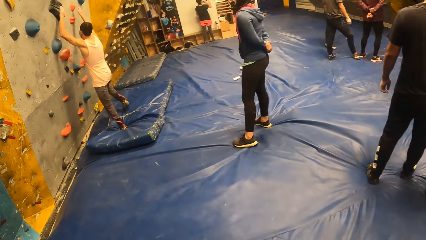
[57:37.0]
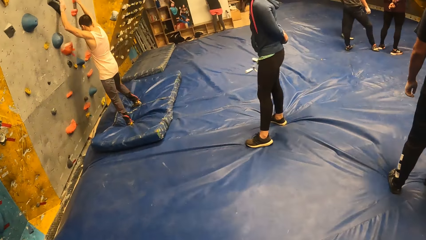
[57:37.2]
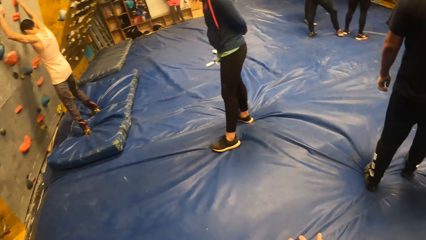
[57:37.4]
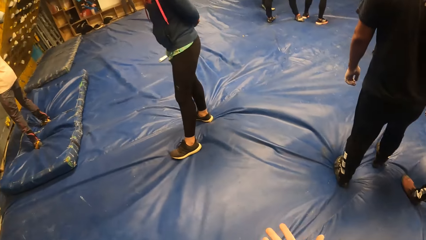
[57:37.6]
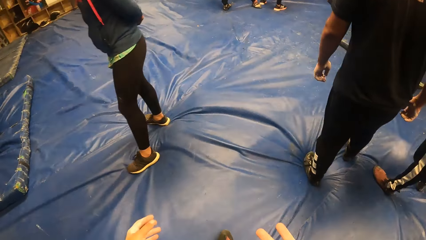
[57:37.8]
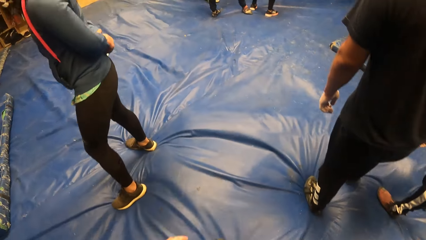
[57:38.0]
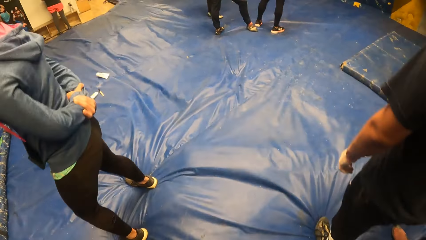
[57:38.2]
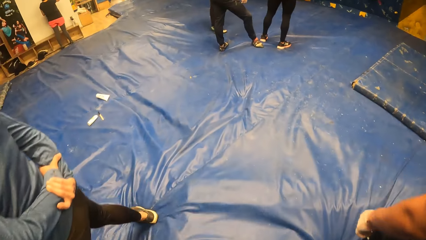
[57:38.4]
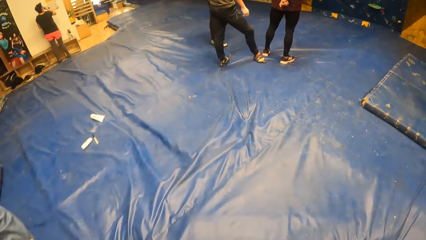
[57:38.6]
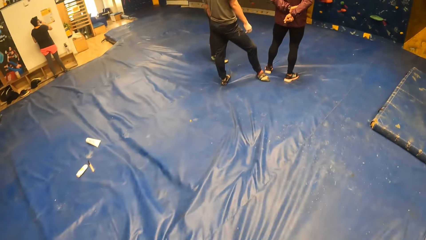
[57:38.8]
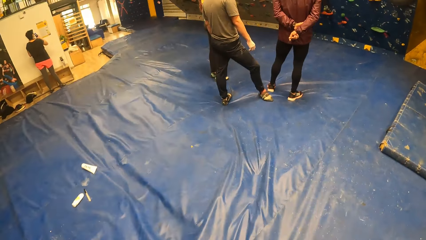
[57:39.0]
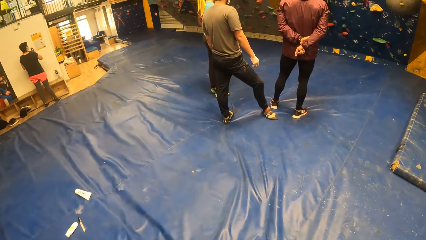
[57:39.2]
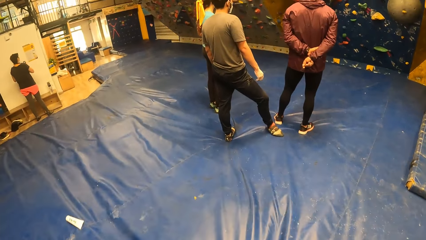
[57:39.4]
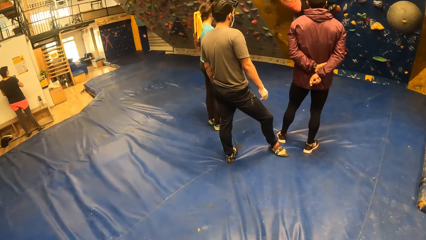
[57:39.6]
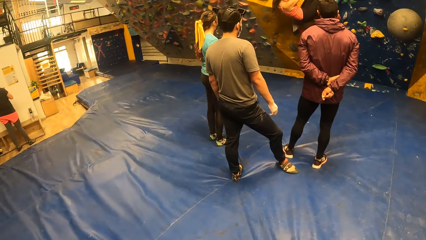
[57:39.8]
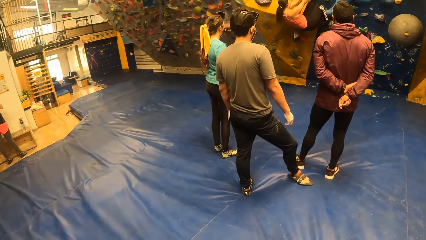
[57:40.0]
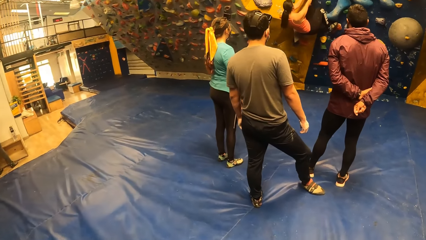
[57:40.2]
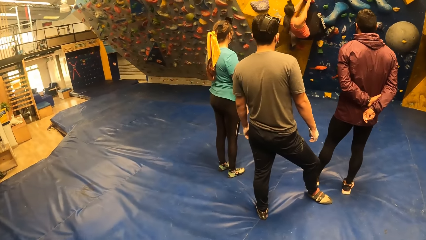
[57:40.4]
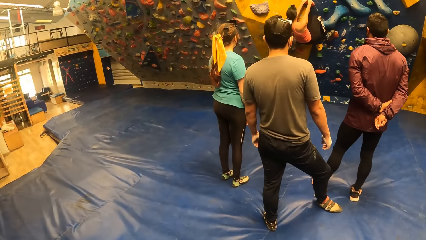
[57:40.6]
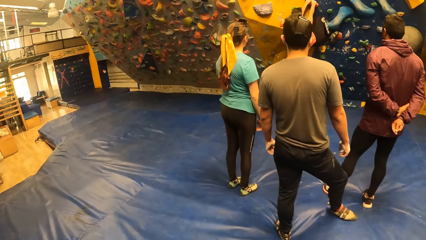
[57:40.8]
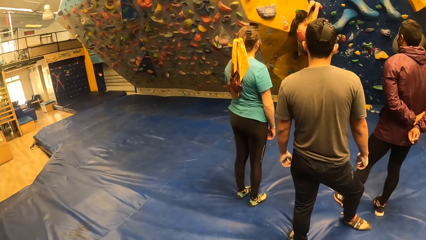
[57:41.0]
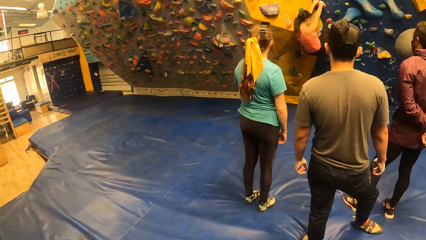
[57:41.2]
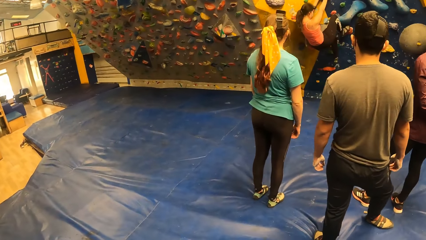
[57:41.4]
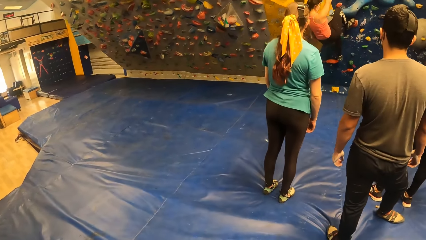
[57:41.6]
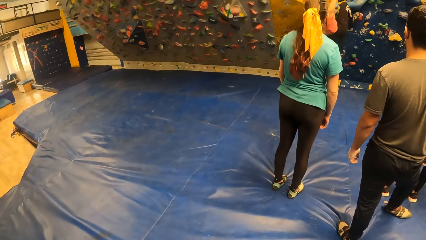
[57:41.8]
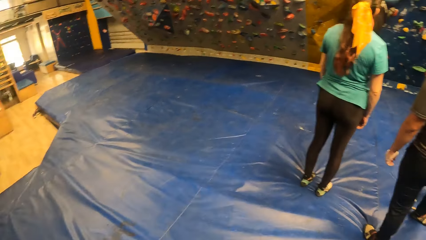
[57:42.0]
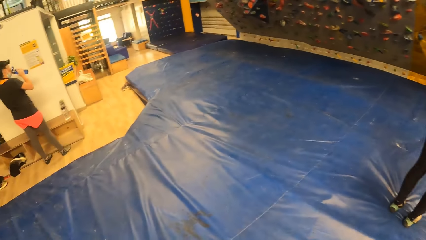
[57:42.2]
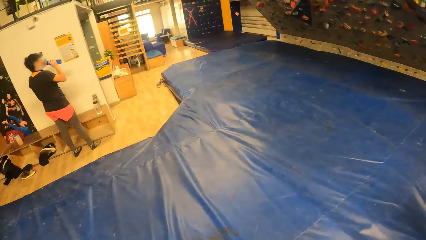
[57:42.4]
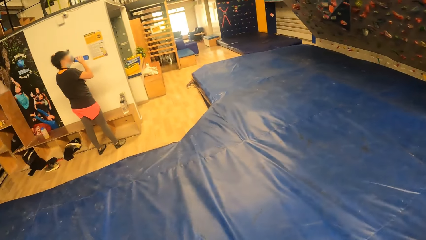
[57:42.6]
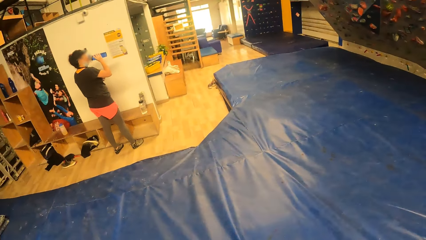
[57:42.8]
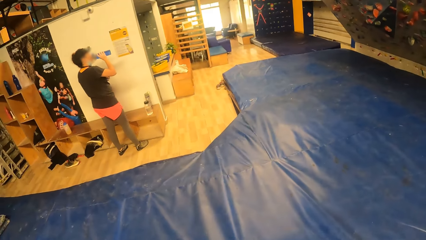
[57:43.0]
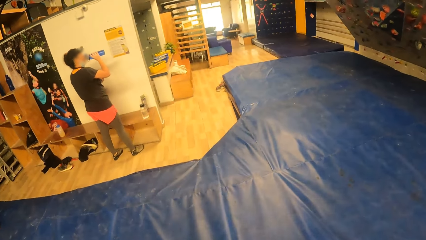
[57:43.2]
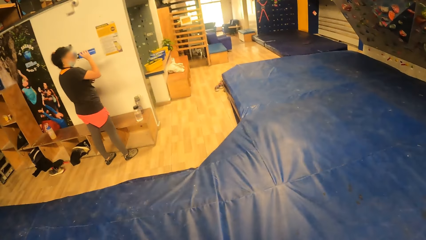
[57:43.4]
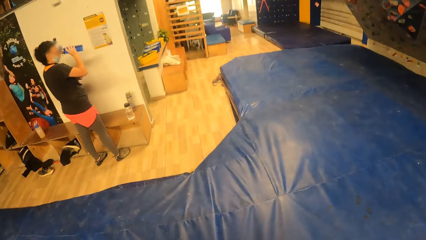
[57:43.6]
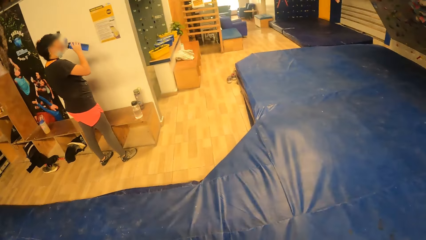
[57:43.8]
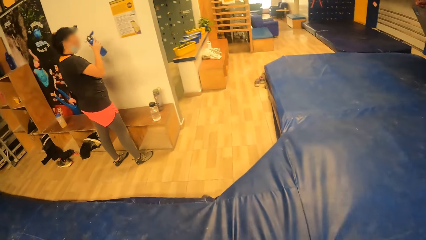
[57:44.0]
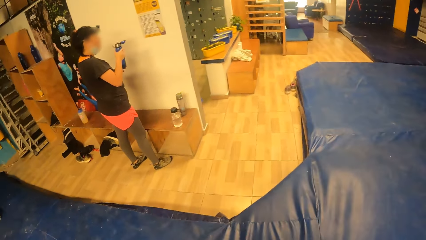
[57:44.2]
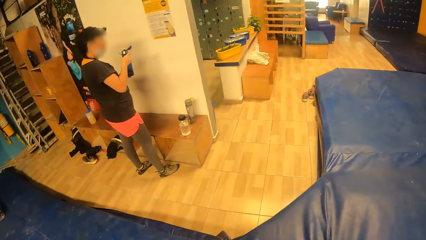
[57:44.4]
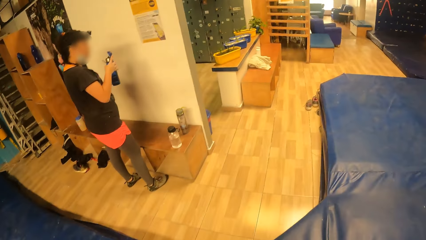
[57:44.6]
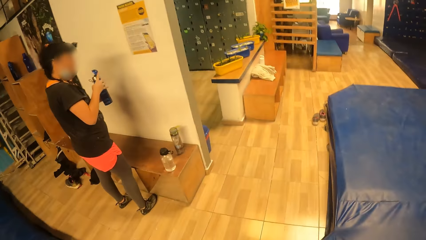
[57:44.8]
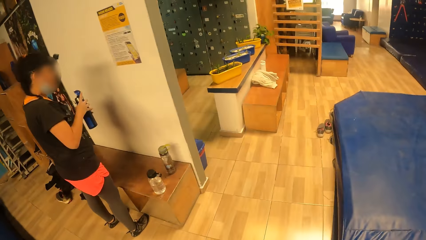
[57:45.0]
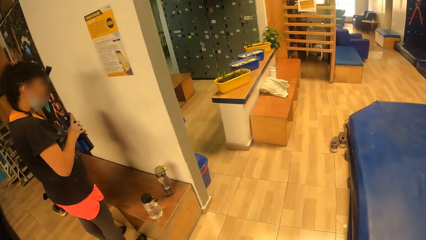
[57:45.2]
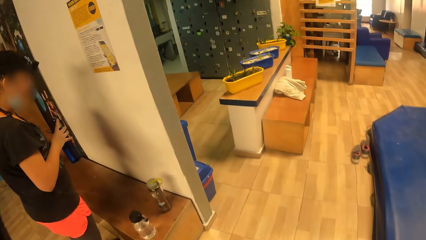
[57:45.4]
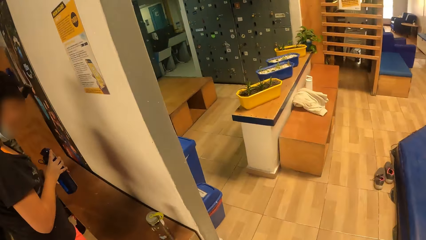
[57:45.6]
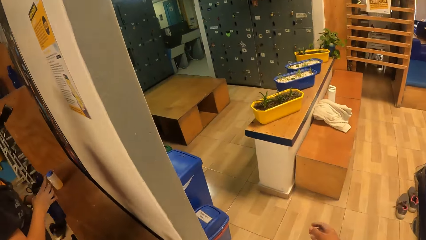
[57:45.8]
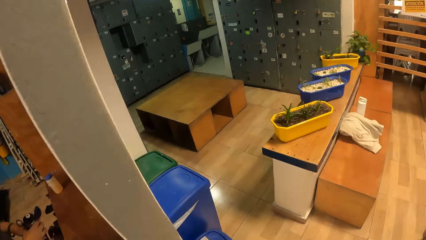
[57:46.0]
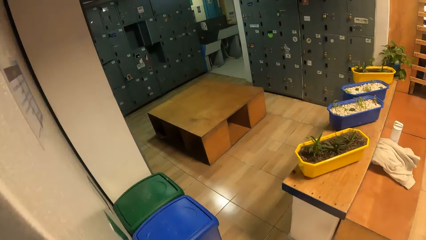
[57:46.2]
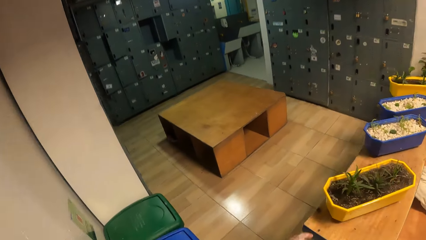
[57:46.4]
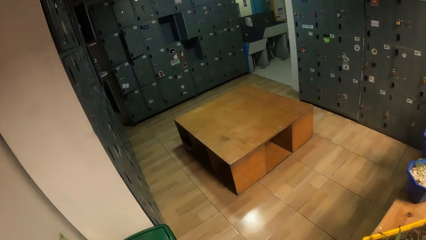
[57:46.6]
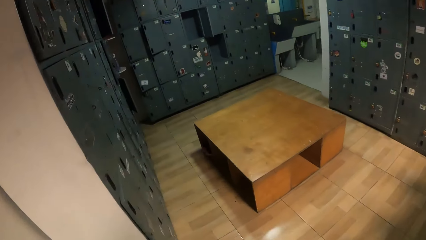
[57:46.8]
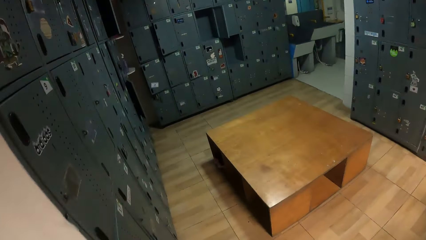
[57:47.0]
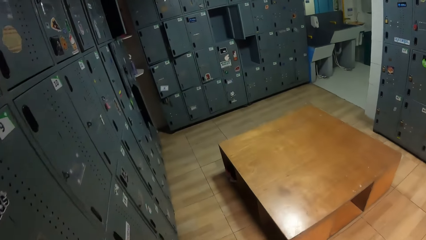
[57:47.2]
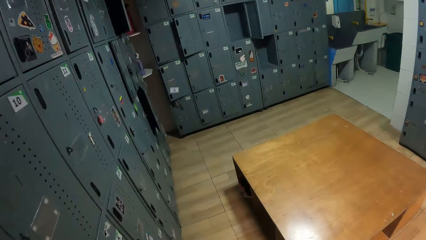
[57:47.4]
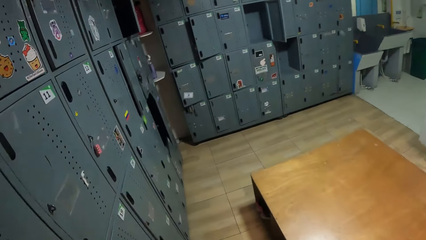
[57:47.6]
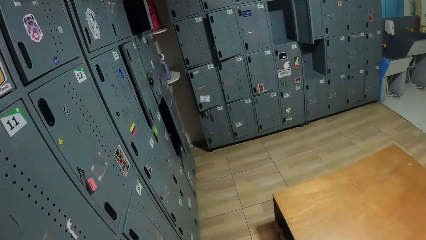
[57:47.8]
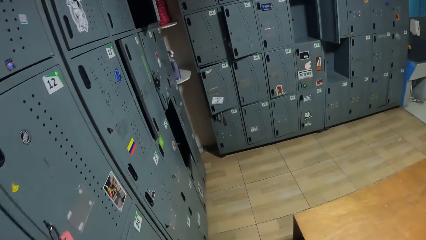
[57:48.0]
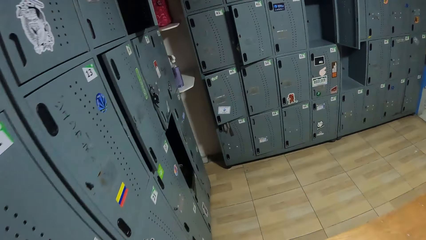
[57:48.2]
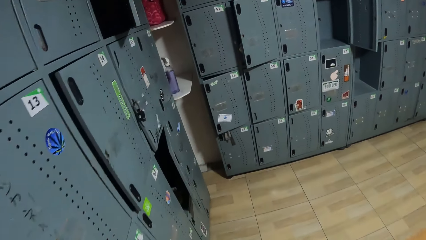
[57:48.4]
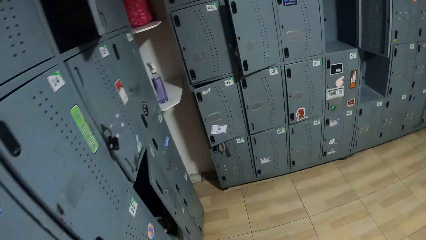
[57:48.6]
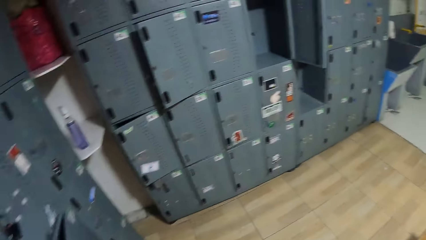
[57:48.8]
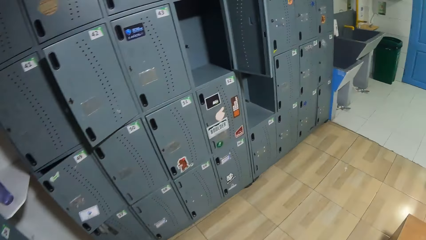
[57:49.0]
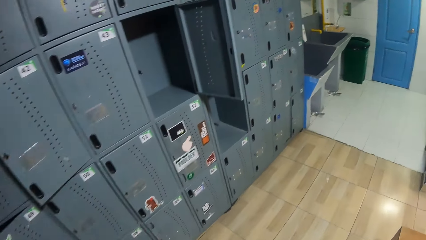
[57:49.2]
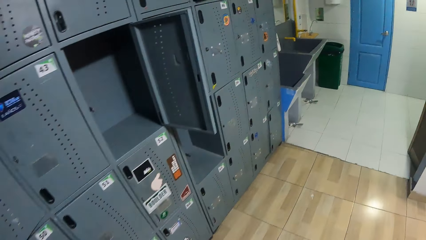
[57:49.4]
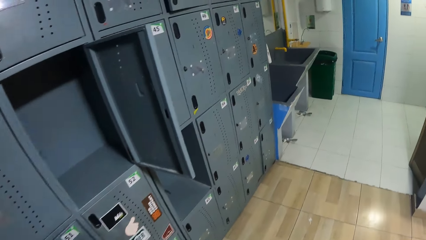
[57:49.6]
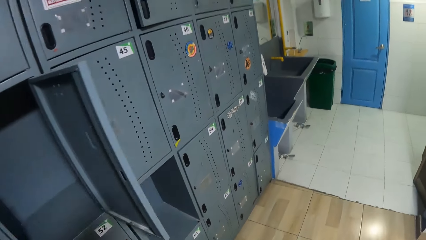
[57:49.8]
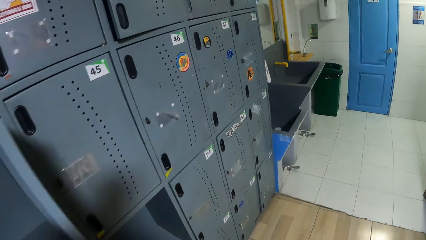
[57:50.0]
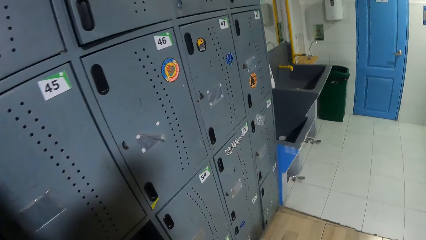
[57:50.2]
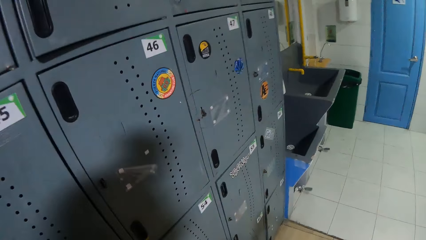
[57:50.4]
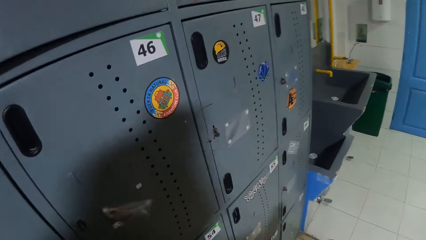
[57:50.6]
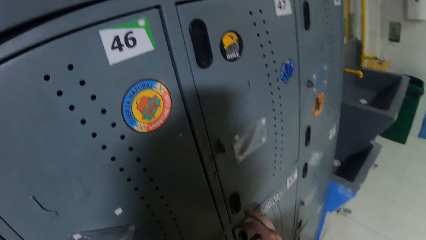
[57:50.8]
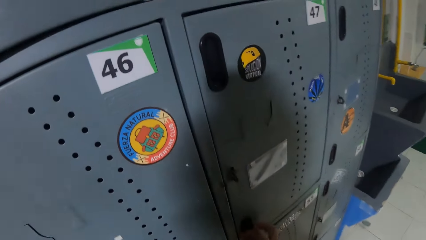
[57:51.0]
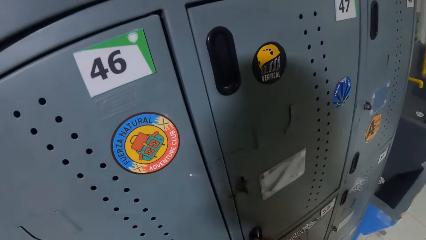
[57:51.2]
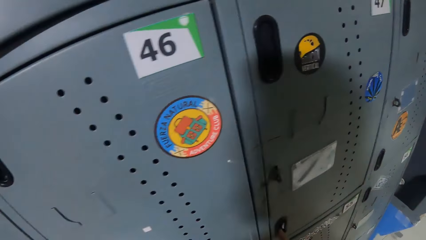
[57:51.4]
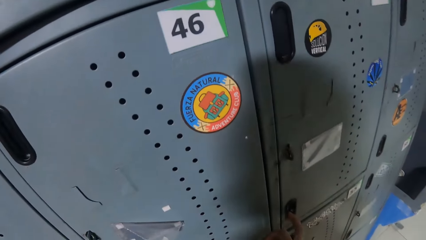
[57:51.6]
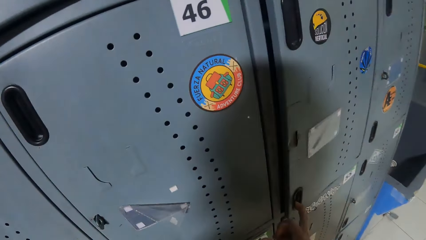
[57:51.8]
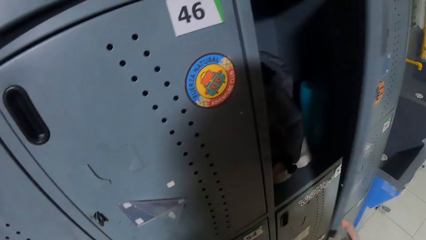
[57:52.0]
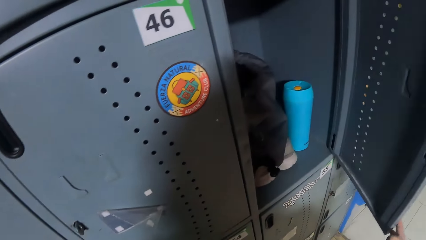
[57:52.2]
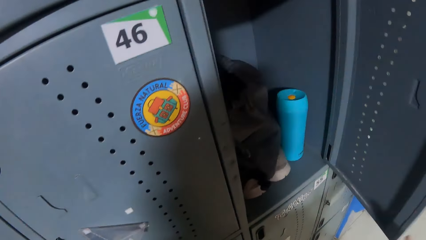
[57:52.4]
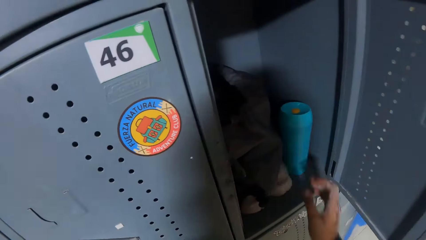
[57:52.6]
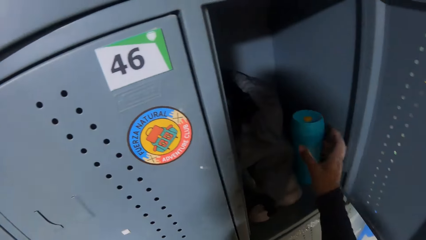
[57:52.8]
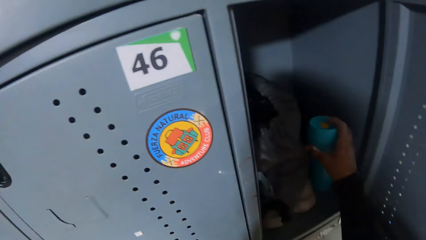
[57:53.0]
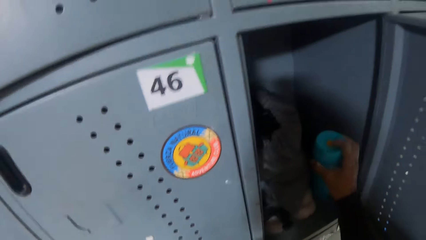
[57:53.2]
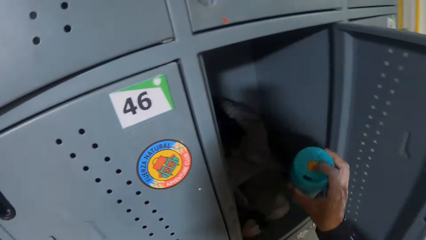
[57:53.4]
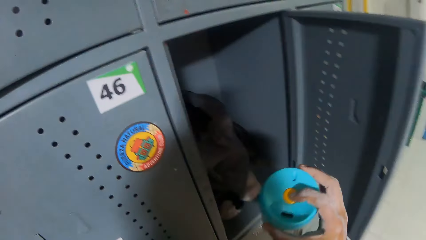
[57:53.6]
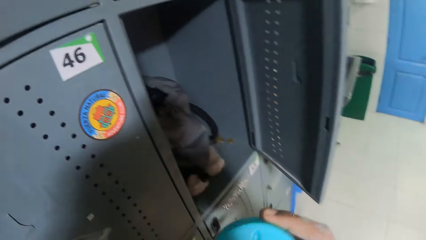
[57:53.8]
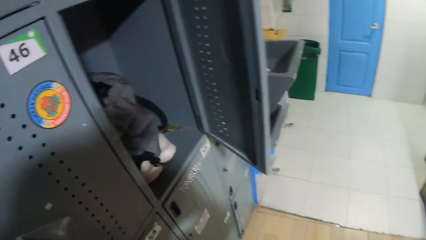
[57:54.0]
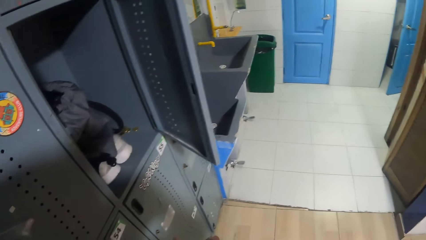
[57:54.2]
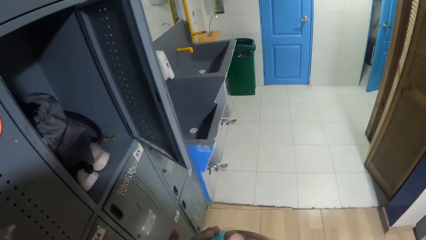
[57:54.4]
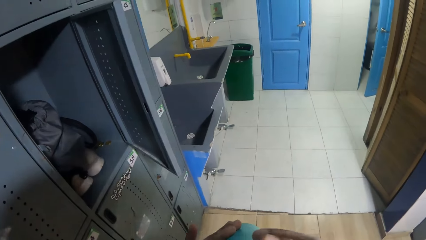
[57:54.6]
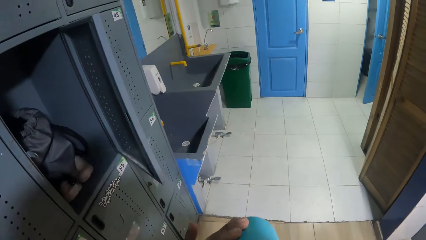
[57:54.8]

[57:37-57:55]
A woman drinks water from a water bottle. The camera wearer walks towards a locker room. He opens a locker in the locker room with his right hand. He takes out a water bottle from the locker with his right hand.
